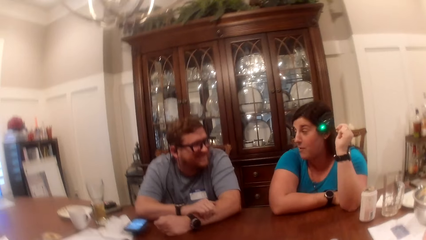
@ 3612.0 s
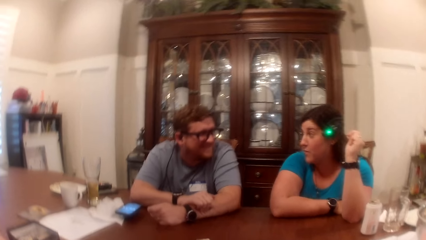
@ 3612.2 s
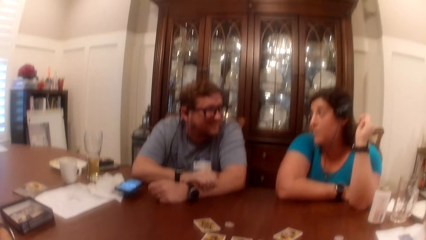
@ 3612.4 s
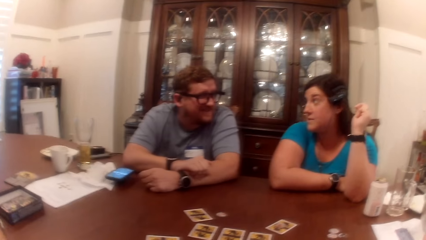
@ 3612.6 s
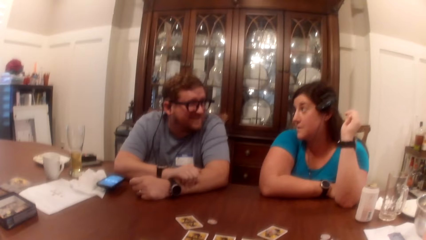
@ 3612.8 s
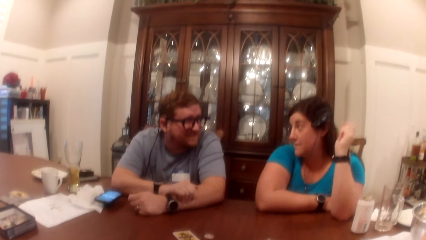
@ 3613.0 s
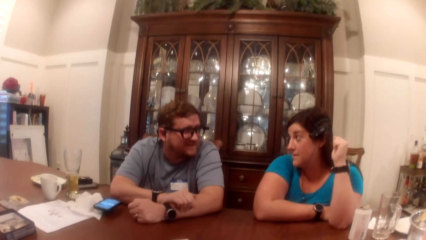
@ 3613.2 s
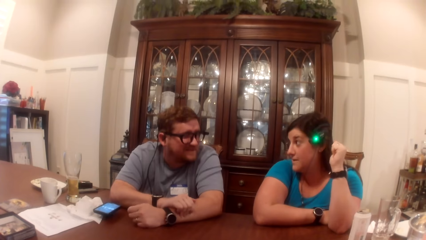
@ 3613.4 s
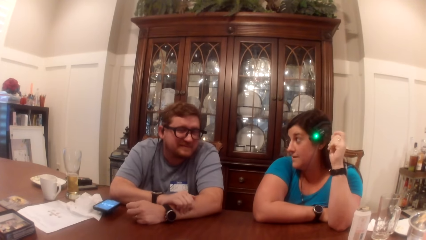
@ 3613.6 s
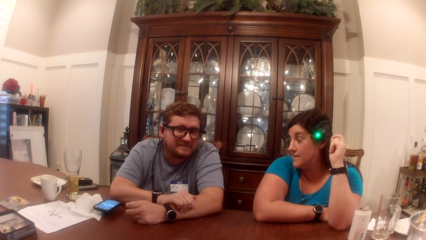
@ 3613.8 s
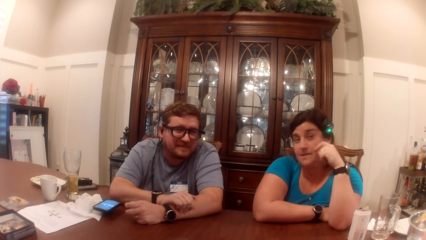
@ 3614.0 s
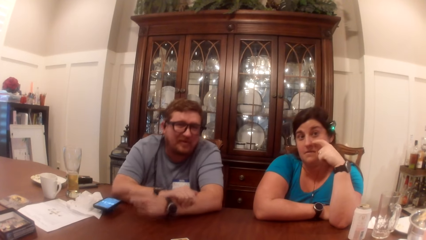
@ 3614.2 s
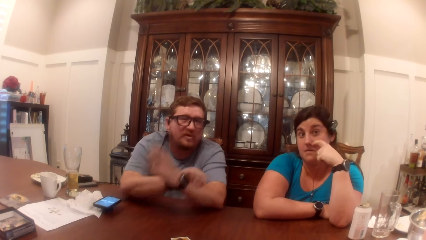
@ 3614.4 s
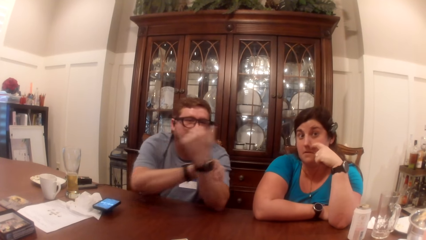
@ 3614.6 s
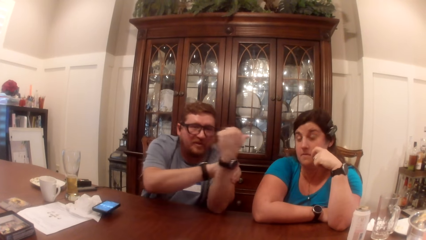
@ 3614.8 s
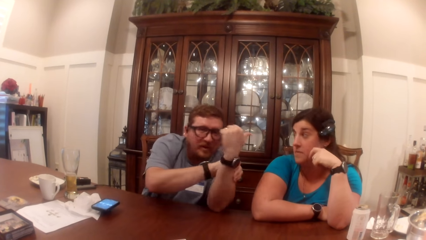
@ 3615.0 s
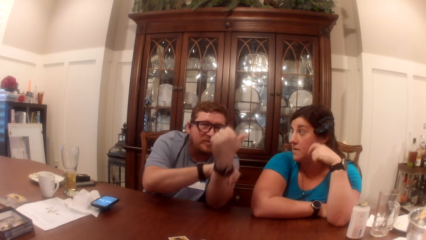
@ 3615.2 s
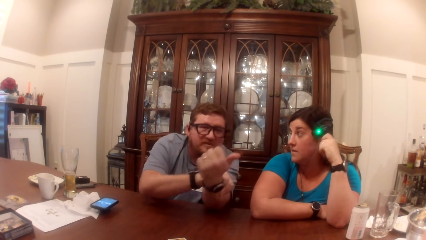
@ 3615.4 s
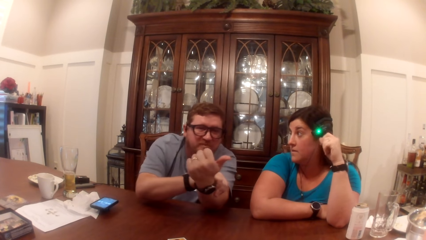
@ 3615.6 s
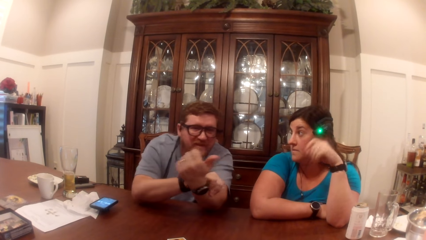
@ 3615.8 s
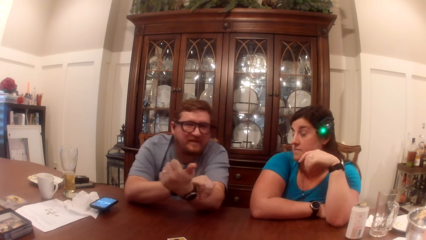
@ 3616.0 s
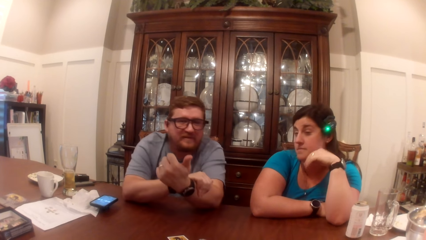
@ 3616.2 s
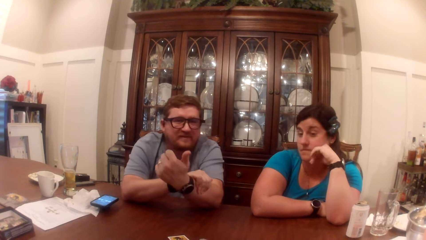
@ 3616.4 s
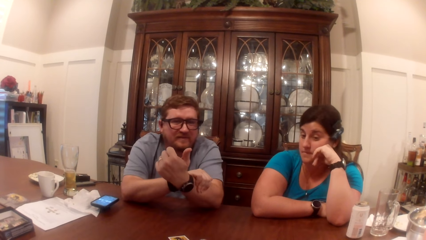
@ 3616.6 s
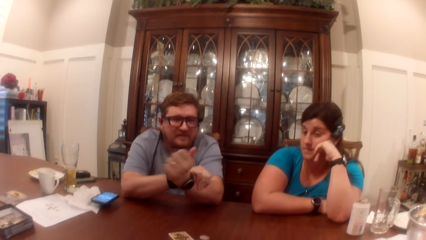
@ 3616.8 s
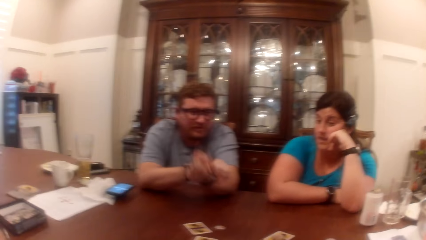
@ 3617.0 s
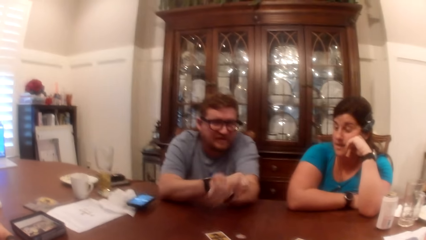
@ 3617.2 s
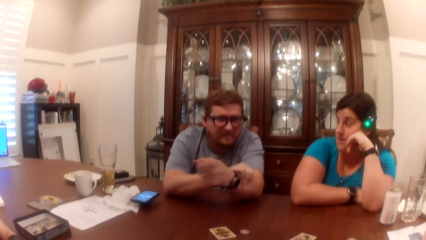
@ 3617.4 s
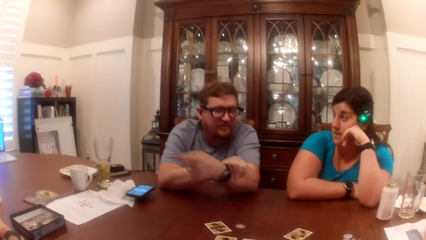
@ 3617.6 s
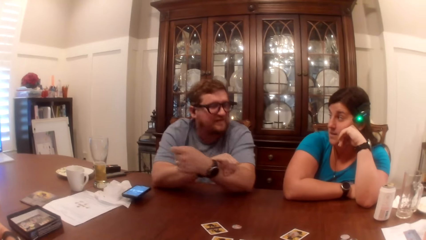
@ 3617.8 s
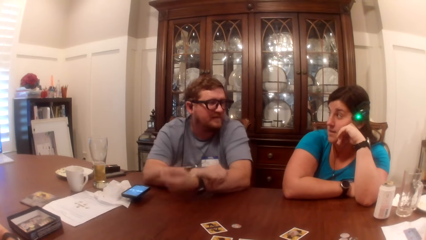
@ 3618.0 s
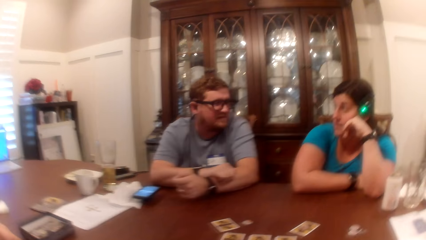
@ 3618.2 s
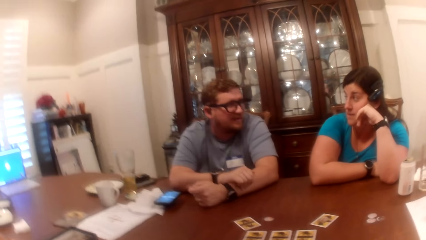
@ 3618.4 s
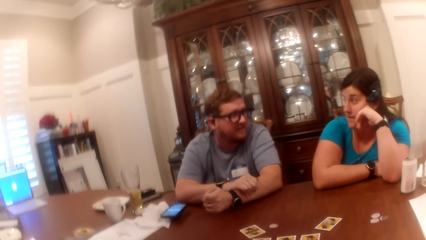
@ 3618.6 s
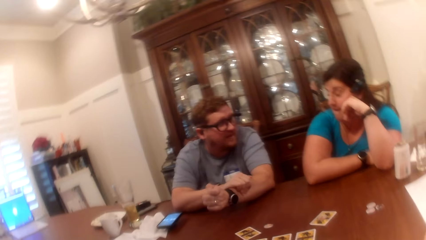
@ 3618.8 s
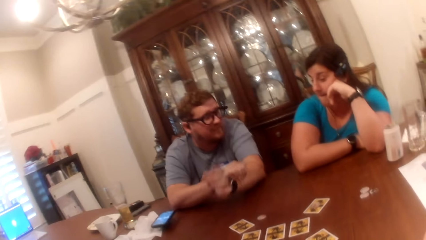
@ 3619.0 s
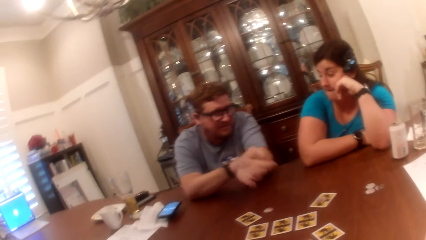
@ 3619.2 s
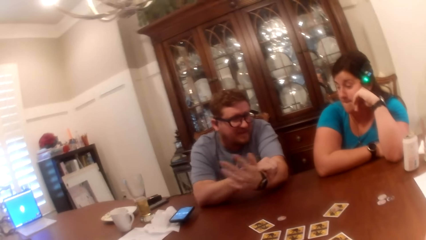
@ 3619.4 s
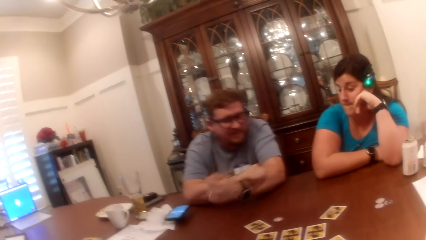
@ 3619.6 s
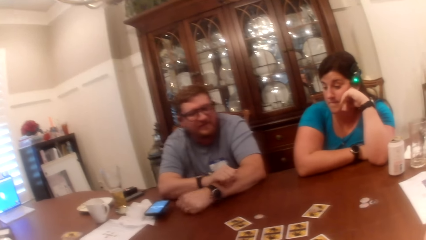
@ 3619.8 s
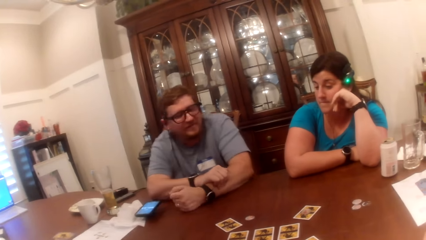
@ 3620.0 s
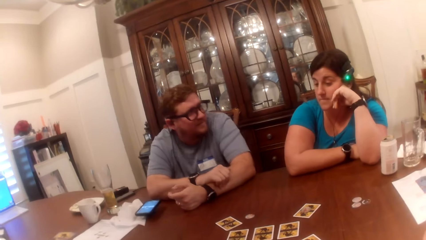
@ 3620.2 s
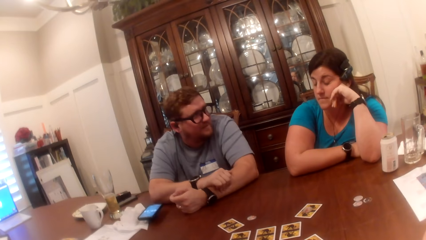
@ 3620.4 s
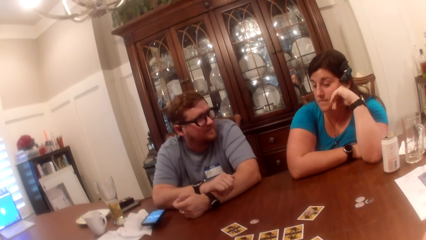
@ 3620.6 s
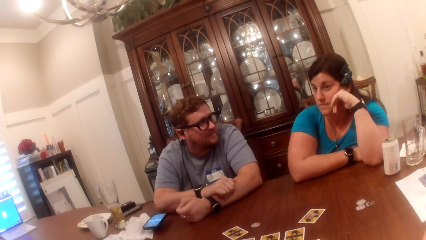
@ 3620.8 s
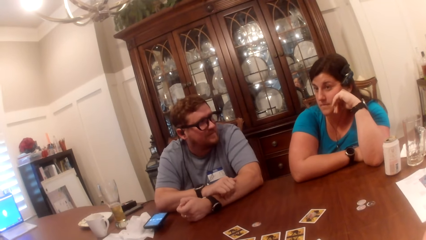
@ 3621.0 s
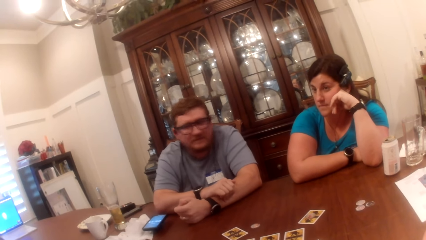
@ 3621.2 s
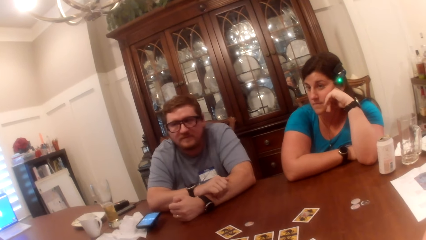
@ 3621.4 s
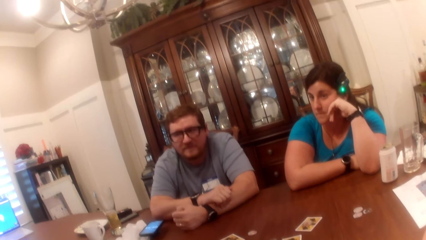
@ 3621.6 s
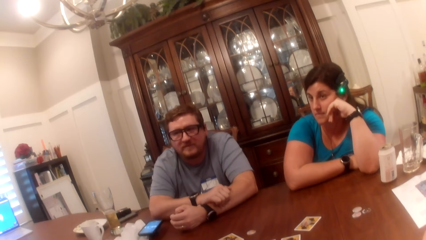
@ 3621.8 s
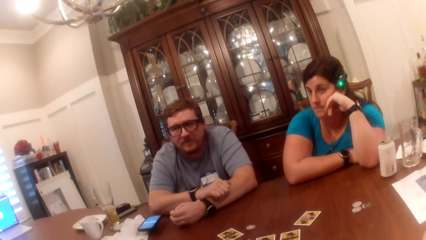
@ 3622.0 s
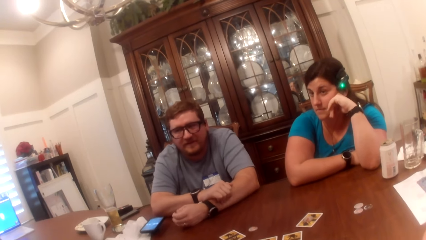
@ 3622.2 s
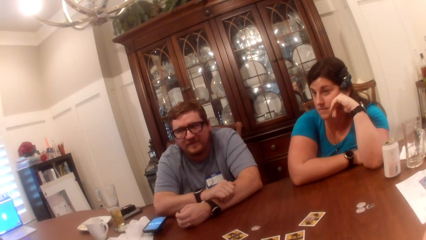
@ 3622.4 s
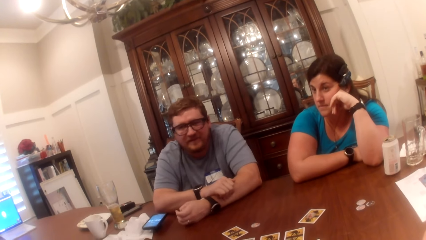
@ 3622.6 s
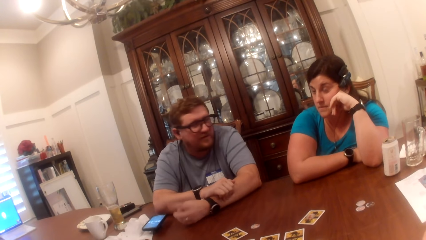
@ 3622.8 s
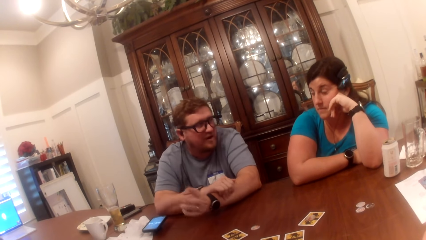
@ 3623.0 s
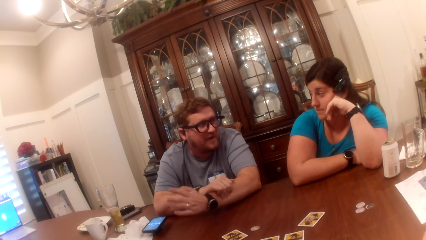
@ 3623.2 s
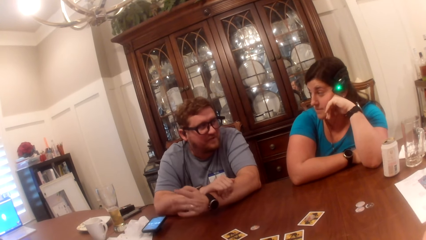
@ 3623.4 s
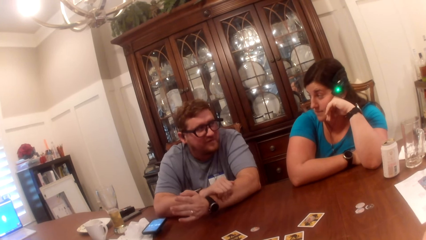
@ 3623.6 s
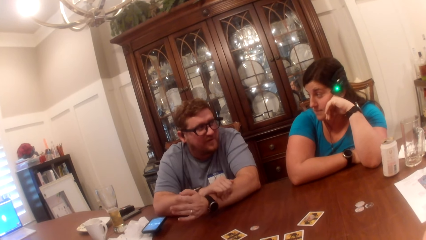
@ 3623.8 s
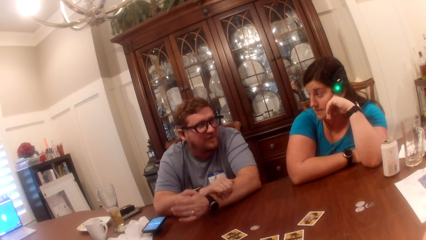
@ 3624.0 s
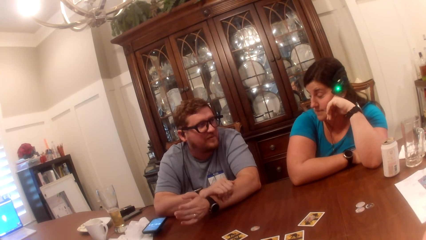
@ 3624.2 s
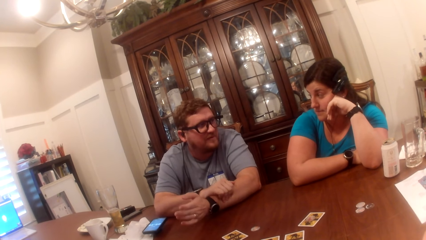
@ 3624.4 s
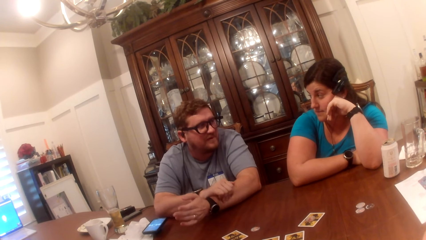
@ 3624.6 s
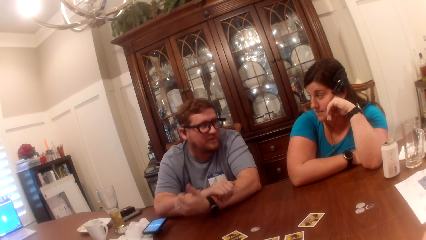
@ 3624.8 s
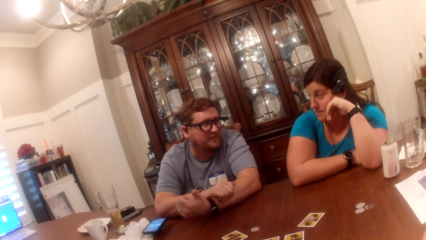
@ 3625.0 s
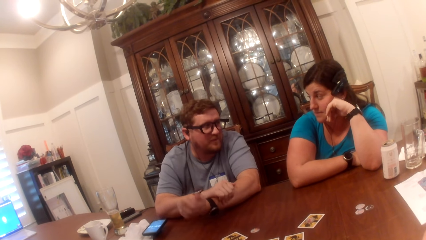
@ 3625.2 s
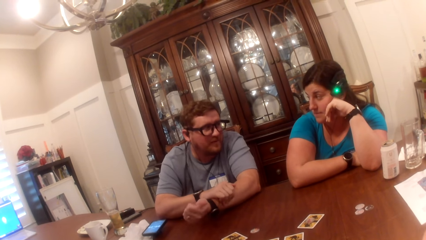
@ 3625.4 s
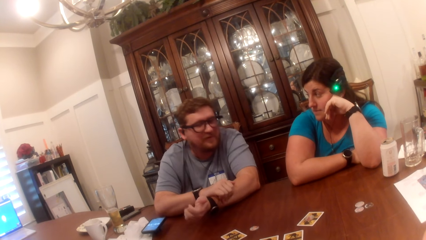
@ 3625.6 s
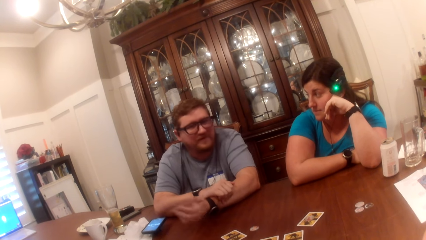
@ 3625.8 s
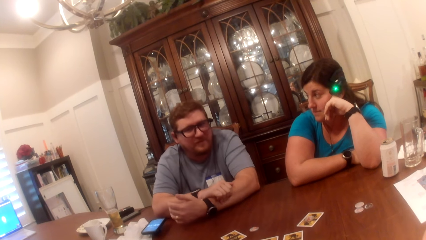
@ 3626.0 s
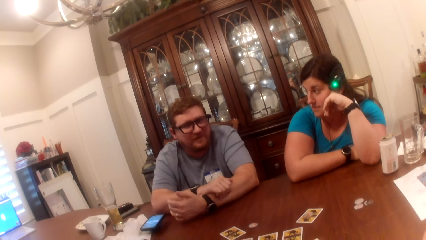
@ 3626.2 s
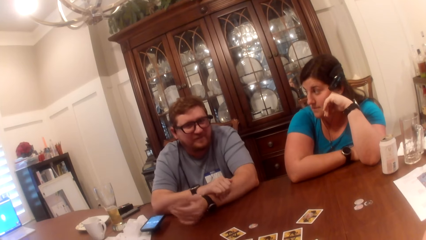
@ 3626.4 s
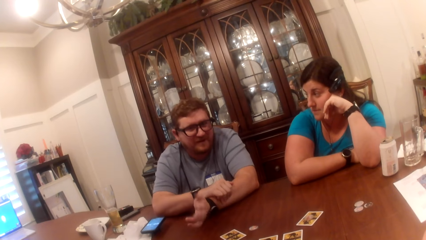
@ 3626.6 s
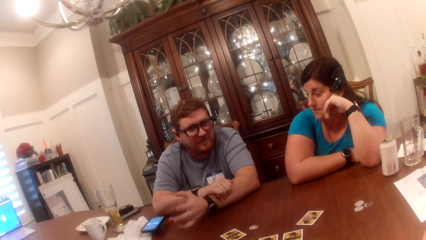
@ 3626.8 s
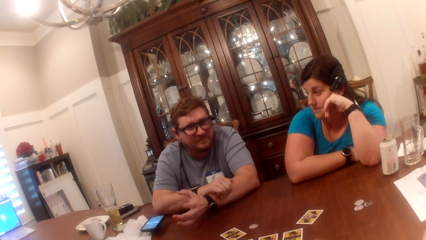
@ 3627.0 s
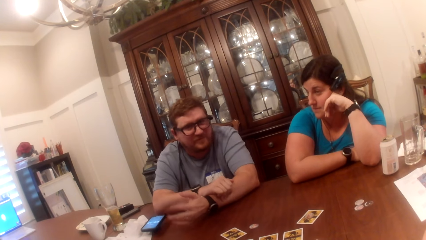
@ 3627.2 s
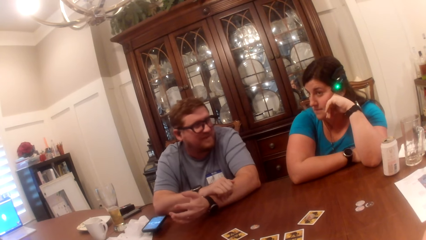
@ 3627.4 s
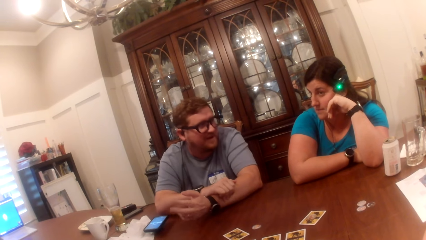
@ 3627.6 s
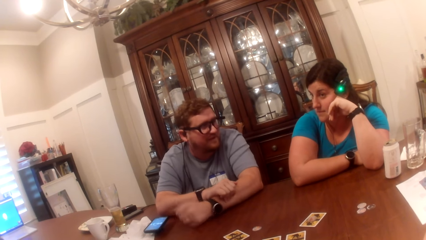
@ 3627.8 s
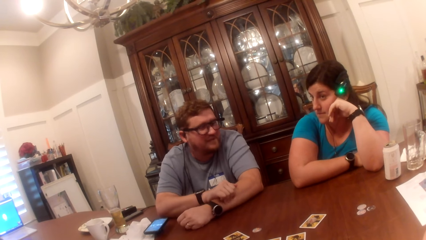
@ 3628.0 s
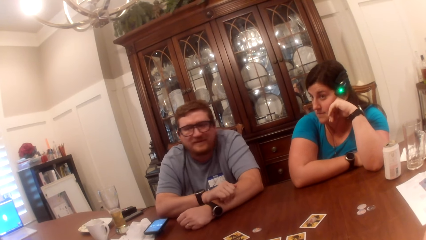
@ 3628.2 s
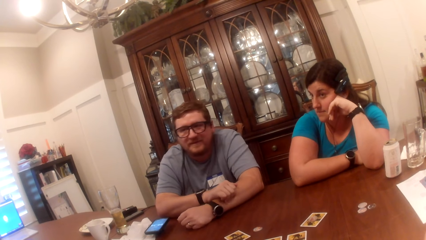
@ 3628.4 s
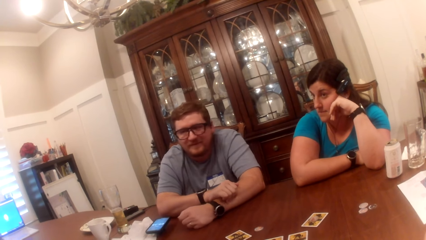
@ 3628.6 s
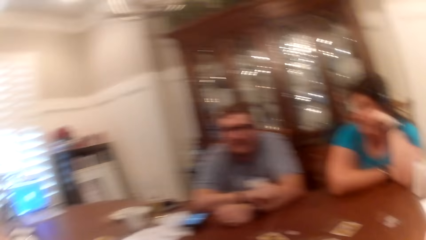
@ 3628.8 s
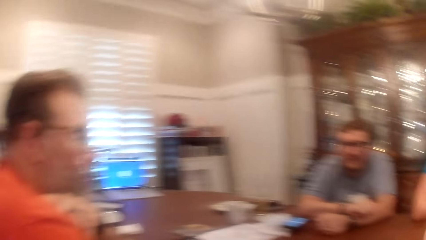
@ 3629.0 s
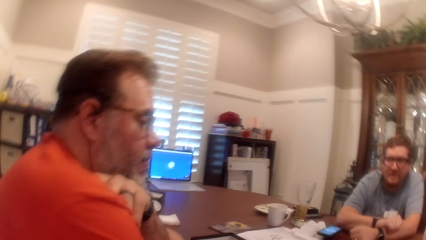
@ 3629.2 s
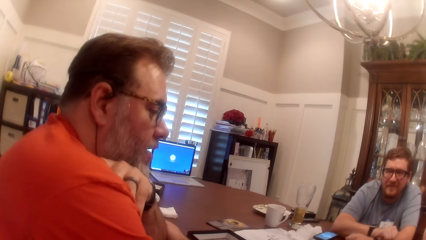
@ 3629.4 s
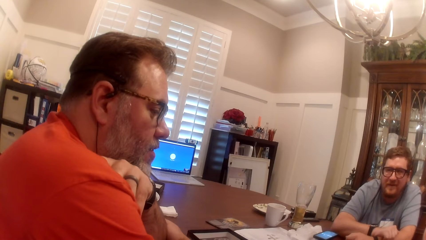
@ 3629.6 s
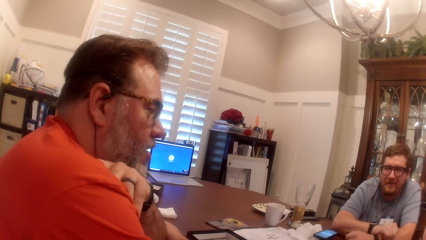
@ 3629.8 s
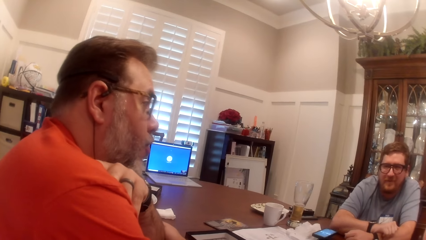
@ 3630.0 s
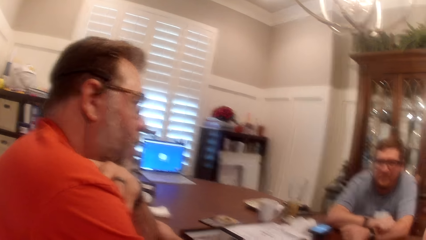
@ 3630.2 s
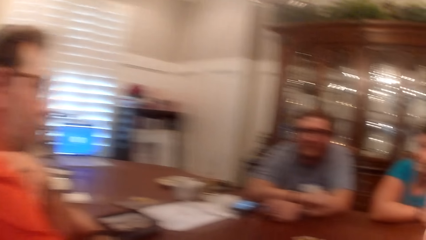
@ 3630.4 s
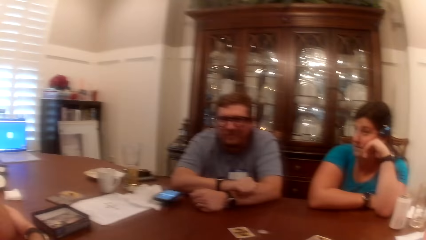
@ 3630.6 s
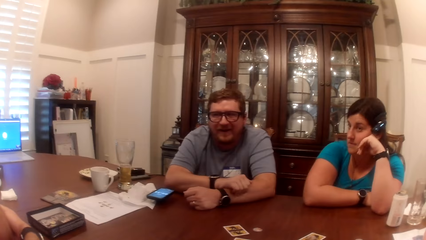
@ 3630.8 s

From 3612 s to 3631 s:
A man raises his left hand. A woman rubs her nose with her right hand. The man places his left palm on the table. The man raises his left palm. The man places his left hand on the table. The man raises his left palm. The man places his left palm on the table. Another man holds his shoulder with his left hand.
